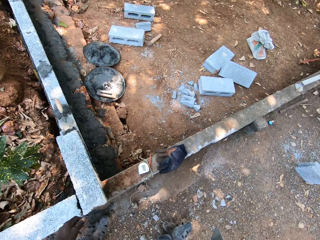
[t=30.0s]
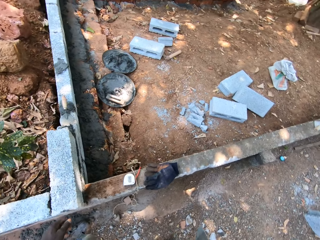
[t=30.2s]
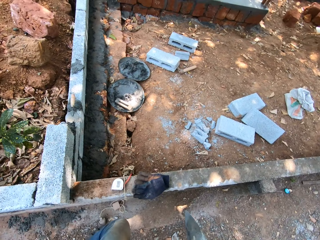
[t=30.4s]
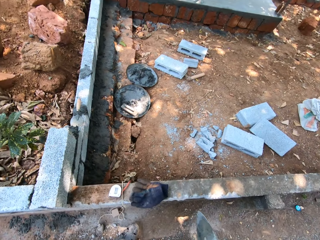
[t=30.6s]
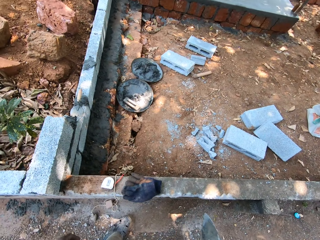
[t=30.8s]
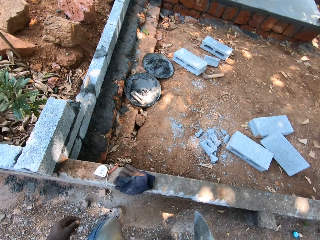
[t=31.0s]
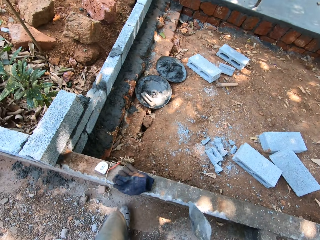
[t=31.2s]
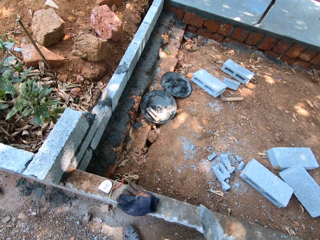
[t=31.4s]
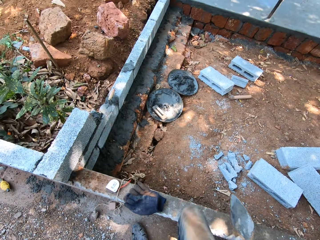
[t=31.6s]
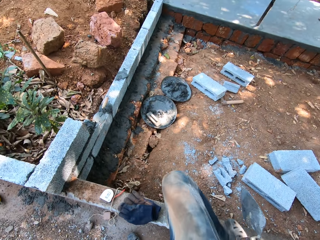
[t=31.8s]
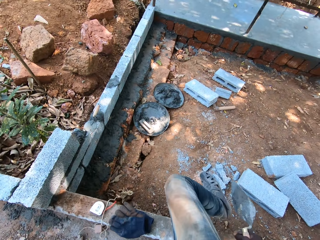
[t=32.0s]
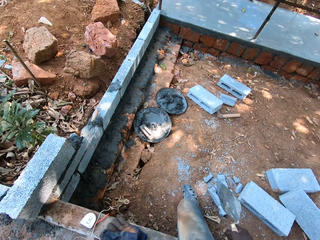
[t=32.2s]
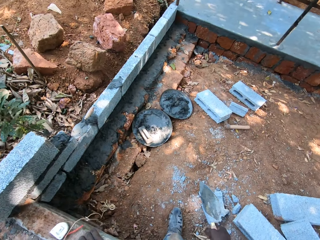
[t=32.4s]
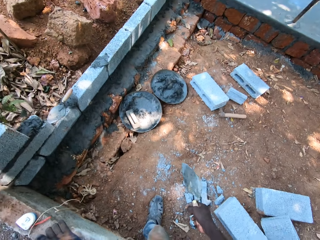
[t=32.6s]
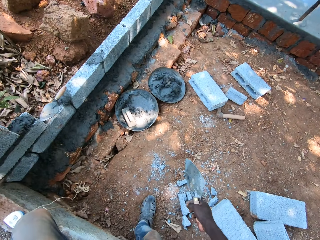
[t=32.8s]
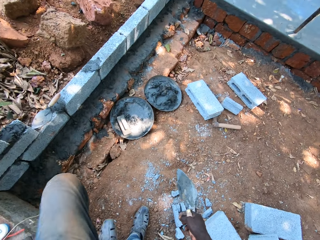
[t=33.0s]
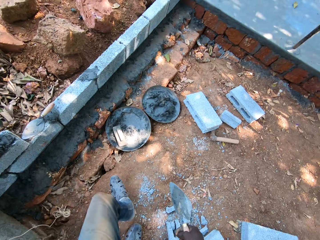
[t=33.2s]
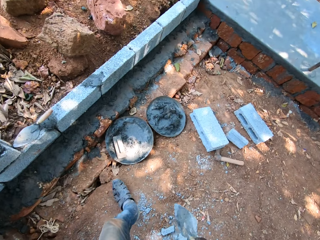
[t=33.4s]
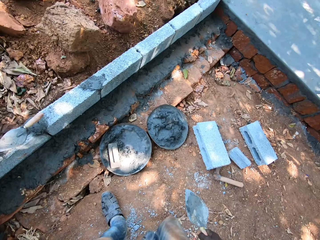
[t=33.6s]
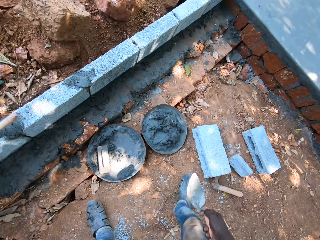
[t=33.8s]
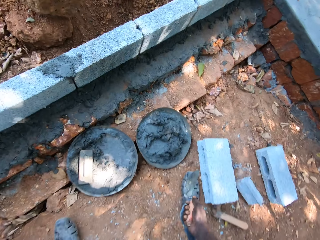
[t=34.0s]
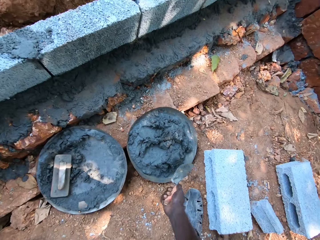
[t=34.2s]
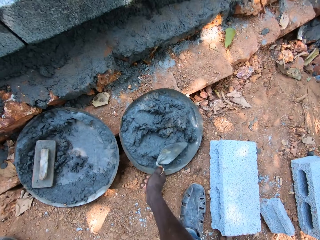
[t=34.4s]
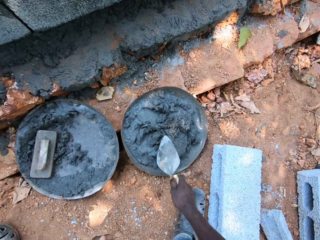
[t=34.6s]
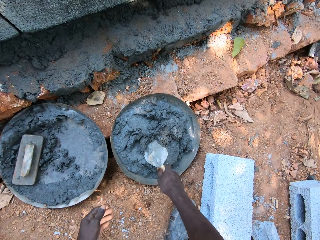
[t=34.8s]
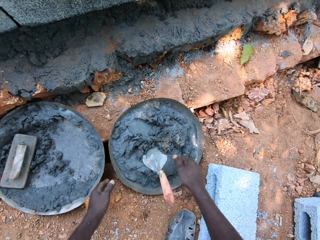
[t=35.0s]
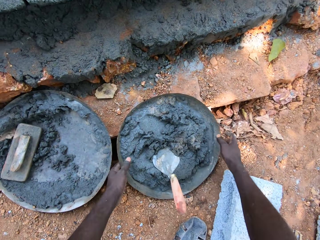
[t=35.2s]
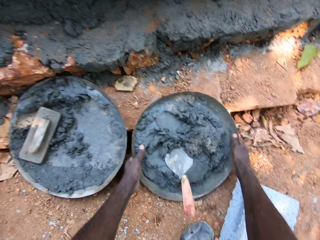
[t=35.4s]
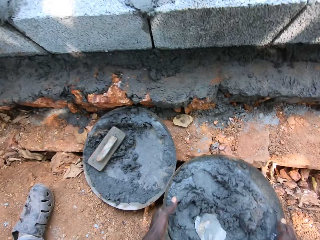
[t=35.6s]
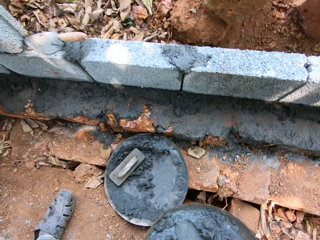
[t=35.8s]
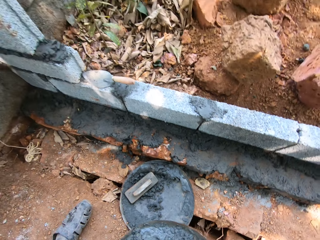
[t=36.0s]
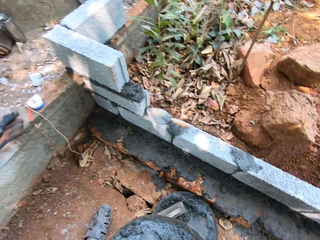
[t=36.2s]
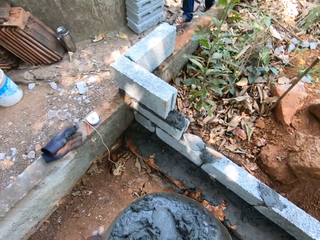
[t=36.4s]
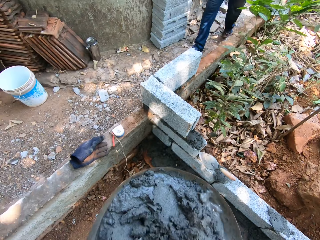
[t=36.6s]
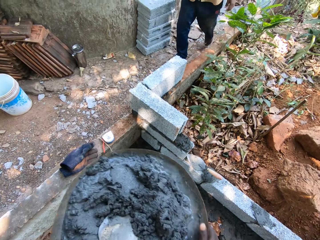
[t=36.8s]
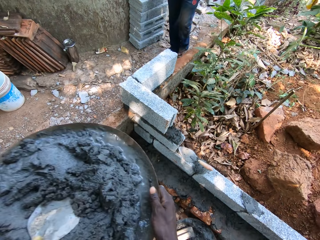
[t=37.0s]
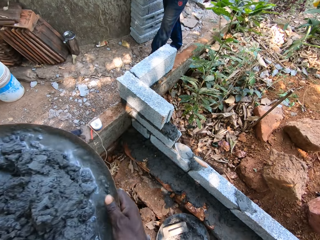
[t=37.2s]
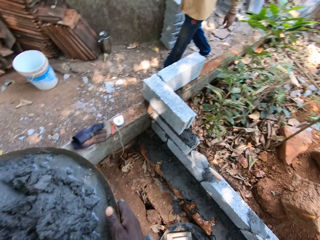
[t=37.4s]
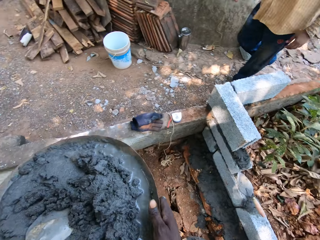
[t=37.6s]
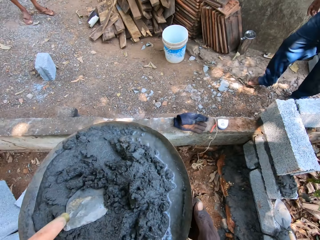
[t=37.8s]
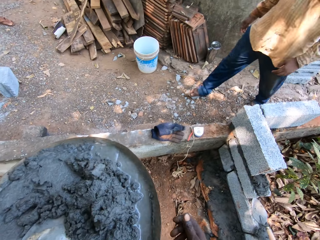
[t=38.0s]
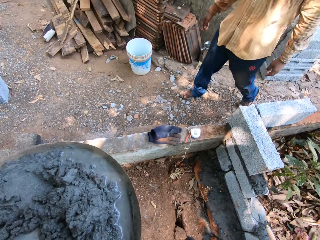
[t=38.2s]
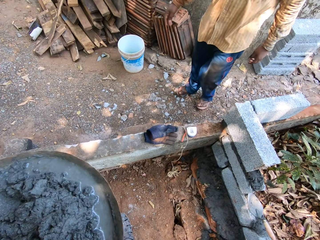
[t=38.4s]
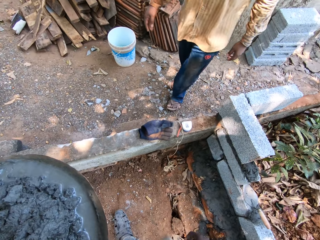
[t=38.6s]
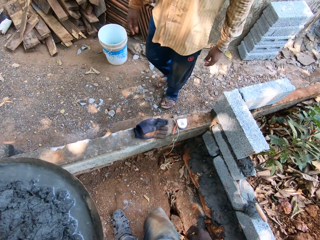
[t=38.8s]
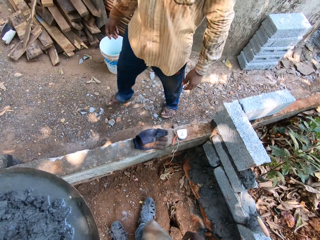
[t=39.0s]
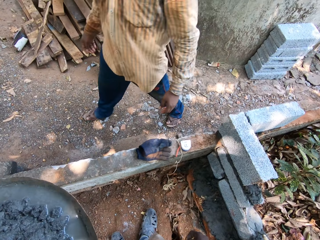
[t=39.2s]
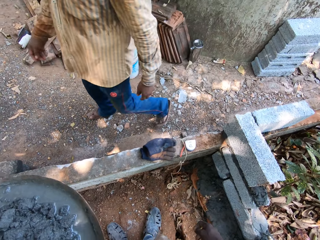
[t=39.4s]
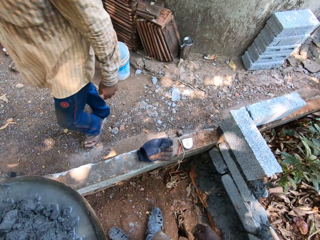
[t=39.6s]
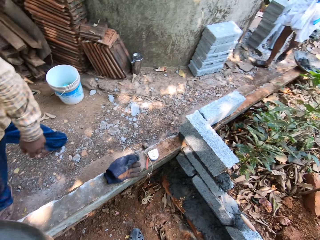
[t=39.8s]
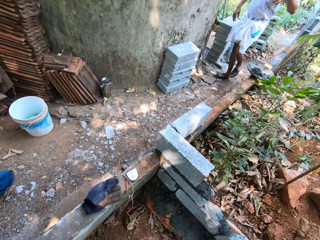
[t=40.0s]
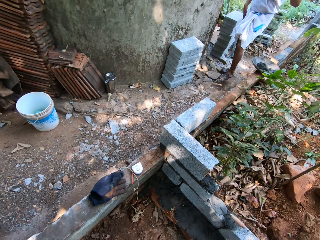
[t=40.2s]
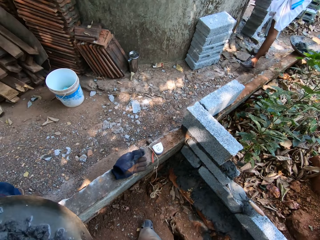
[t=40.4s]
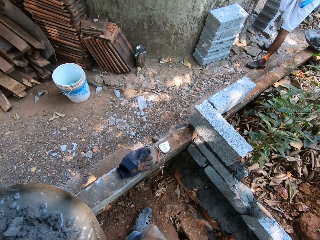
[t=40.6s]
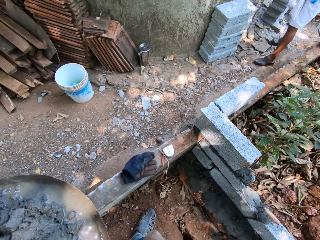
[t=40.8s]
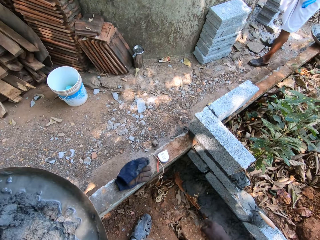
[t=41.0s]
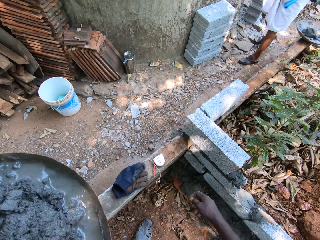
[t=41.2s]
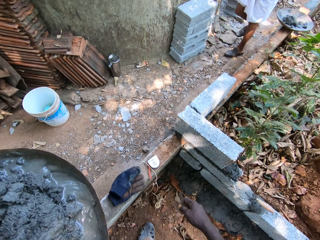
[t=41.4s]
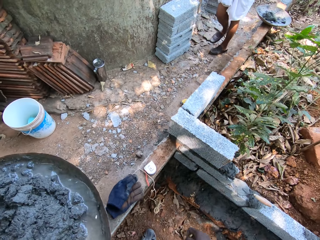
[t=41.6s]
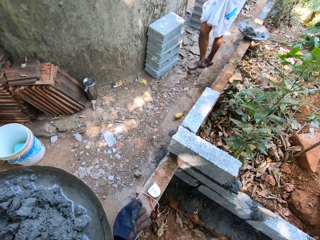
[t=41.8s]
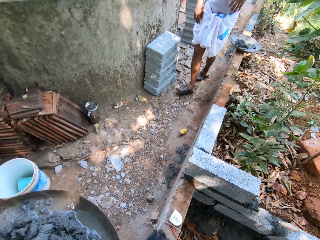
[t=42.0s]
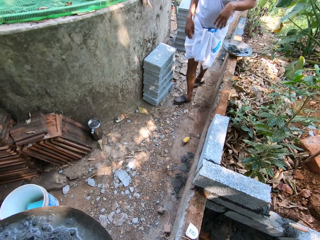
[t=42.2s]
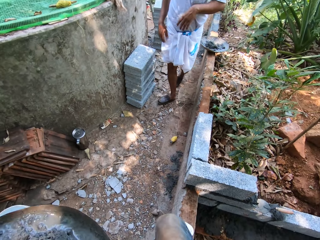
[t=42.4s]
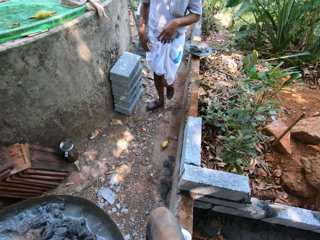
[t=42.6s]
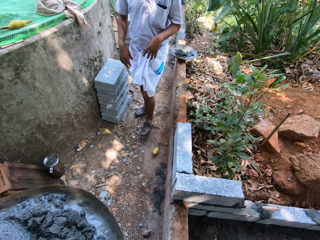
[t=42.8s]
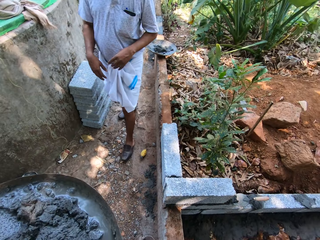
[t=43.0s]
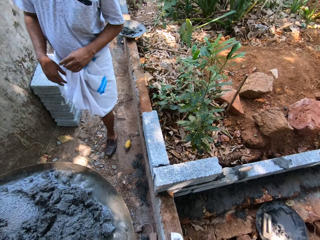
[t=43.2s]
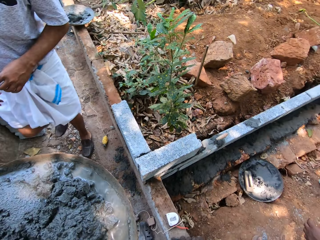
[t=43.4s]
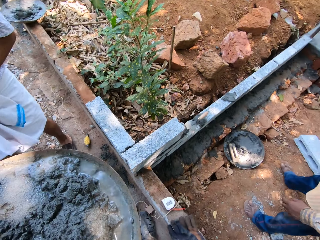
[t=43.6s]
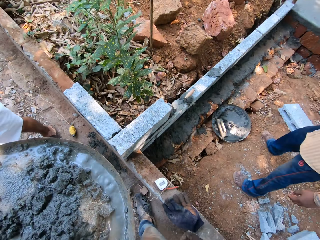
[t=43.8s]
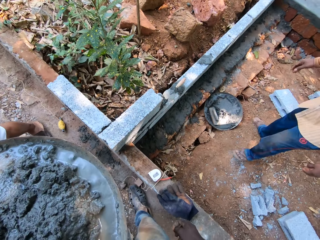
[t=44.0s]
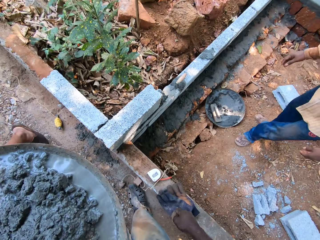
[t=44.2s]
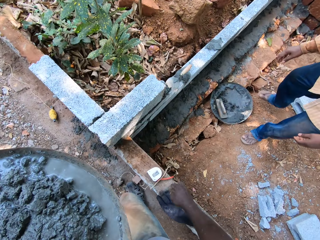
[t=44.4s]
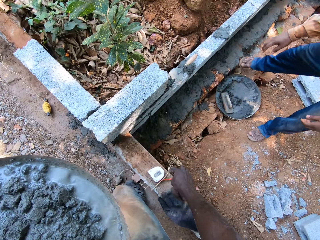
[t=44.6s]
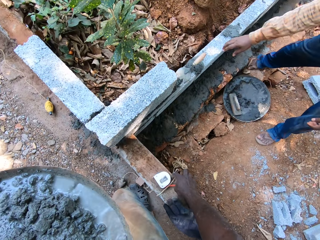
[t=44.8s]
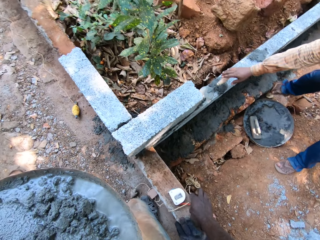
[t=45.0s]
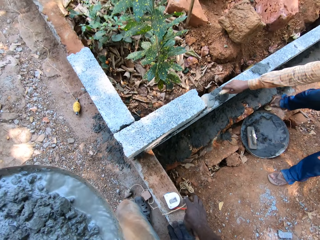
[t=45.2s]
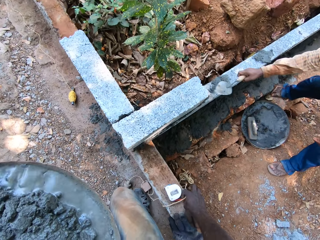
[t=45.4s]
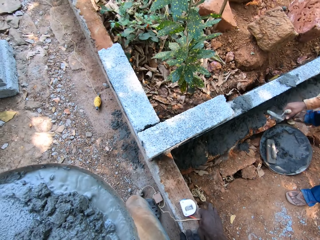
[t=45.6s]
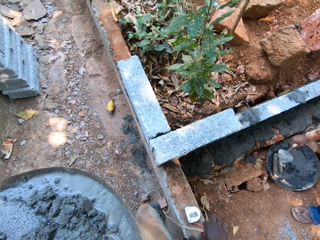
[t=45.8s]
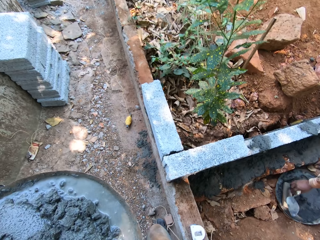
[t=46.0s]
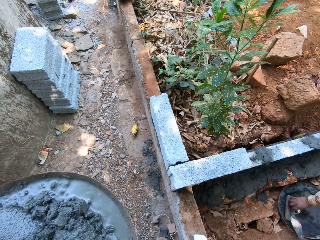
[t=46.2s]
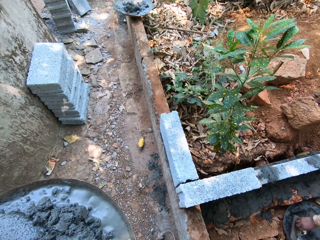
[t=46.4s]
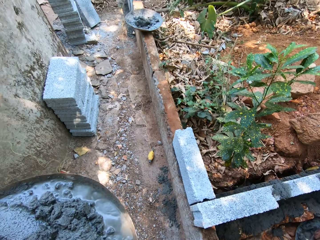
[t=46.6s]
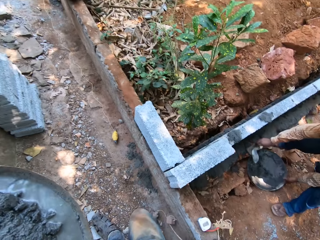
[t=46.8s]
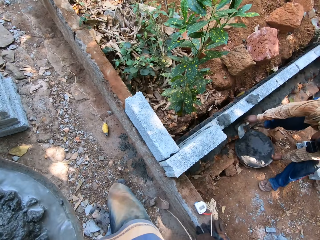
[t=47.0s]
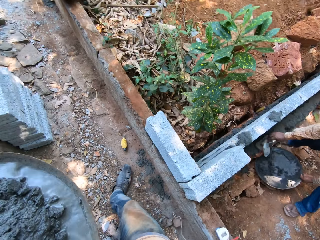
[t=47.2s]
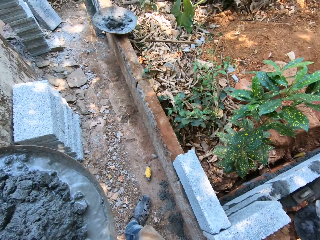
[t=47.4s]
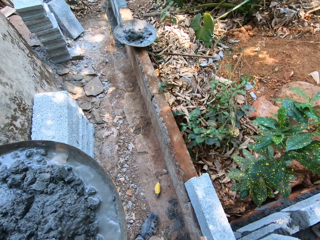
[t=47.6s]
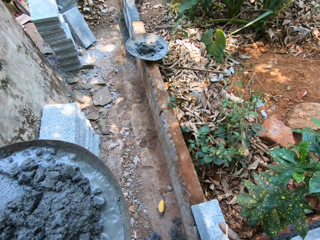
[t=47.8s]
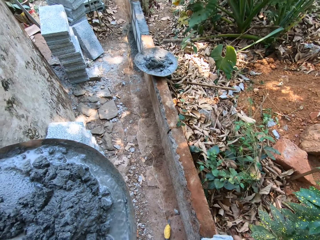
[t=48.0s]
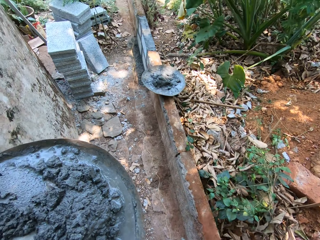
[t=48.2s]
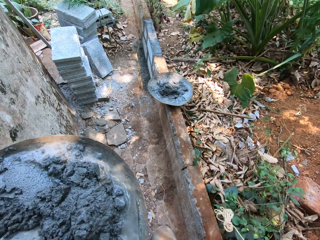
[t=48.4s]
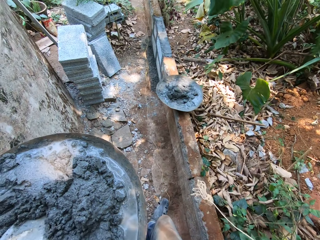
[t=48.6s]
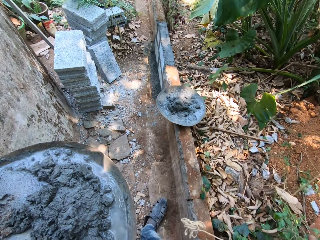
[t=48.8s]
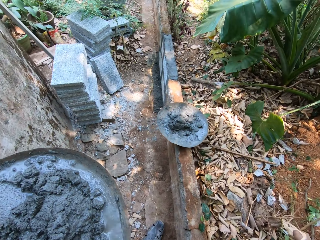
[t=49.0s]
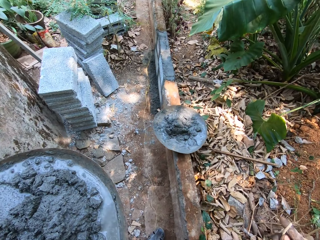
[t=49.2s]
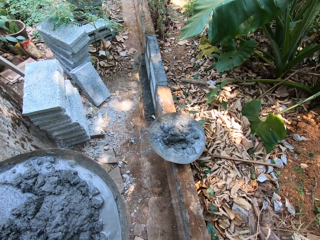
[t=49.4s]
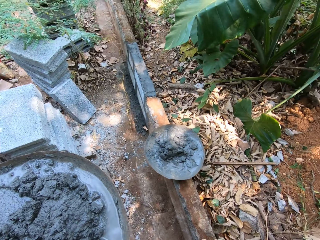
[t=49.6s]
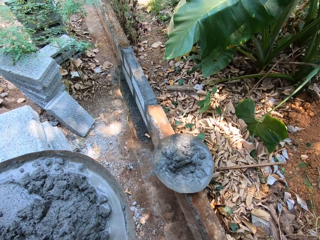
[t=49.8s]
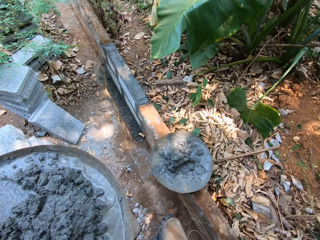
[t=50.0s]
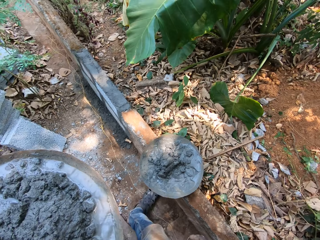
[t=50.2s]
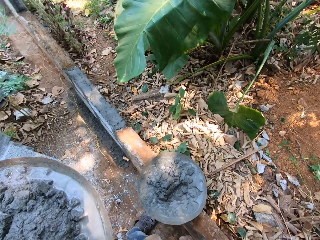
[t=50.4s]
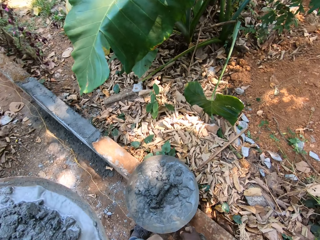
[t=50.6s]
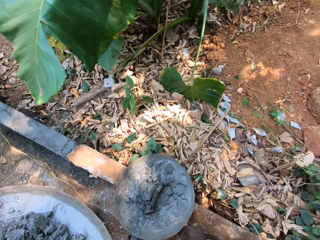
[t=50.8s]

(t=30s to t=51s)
The camera wearer crosses over the wall. He puts the brick trowel into mortar in an aluminum bowl on the ground. He carries the aluminum bowl from the ground with both hands. He walks on the construction site. He holds the aluminum bowl in his left hand. A man picks the brick trowel from the wall with his right hand. The camera wearer picks a rope from the wall with his right hand. Another man carries the aluminum bowl from the ground with both hands.
